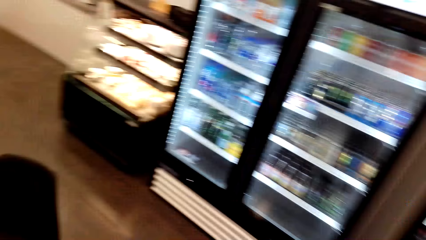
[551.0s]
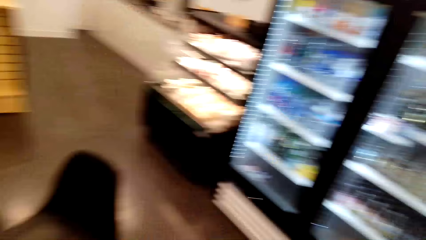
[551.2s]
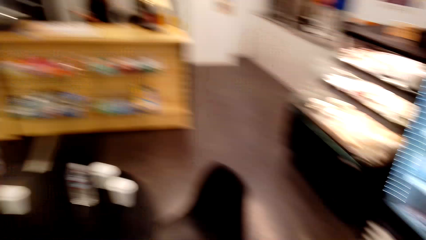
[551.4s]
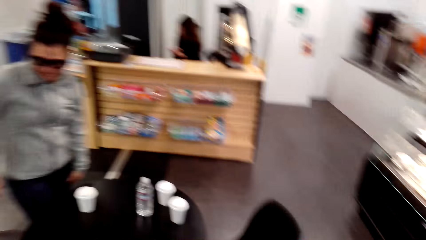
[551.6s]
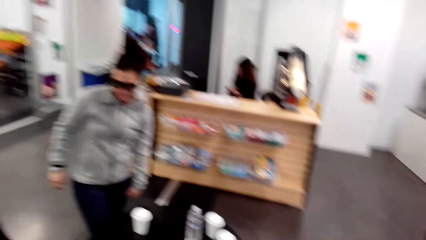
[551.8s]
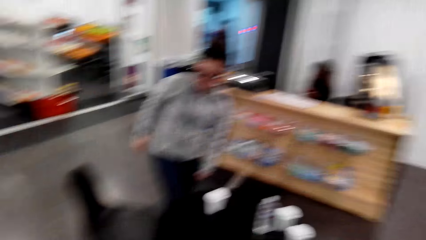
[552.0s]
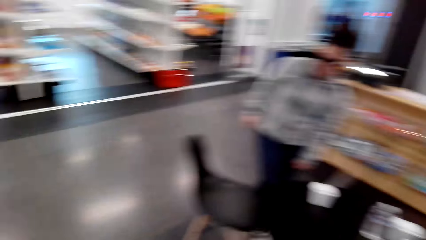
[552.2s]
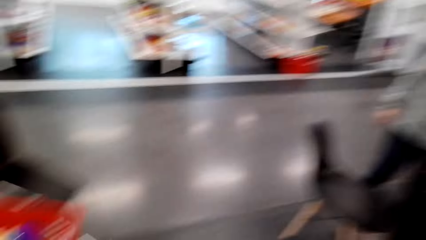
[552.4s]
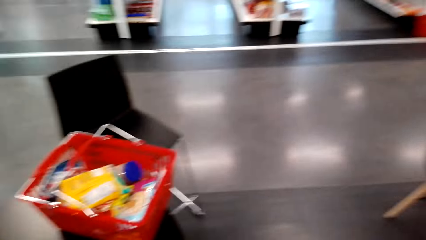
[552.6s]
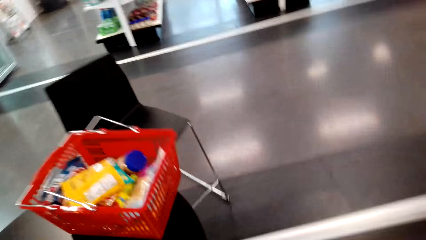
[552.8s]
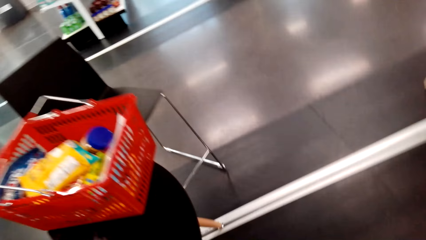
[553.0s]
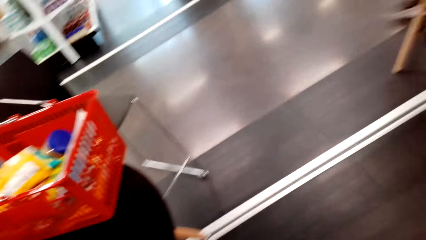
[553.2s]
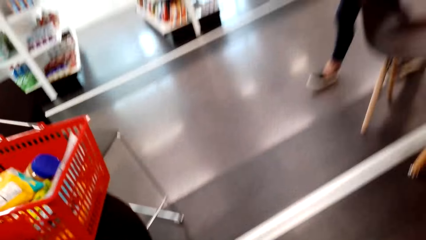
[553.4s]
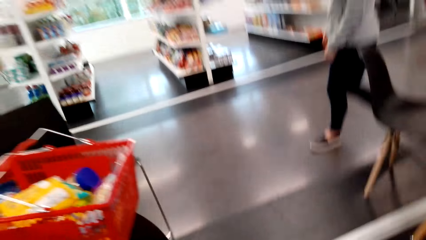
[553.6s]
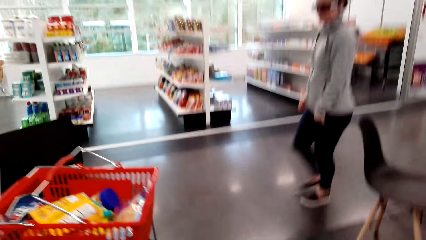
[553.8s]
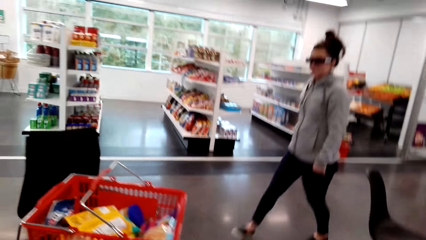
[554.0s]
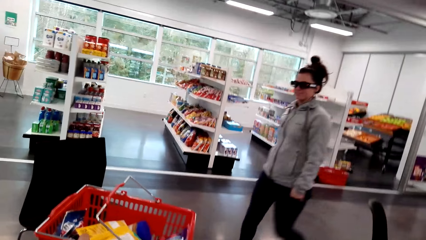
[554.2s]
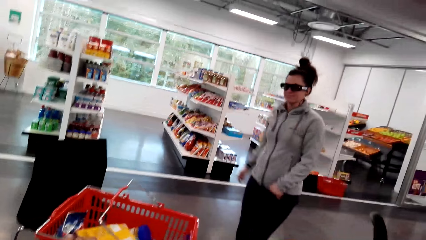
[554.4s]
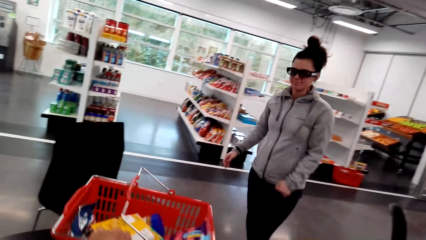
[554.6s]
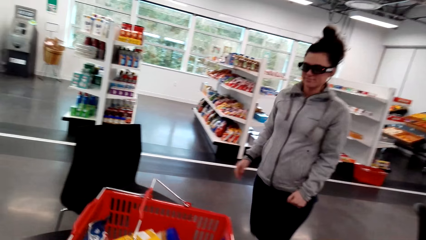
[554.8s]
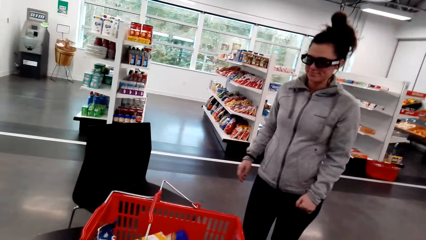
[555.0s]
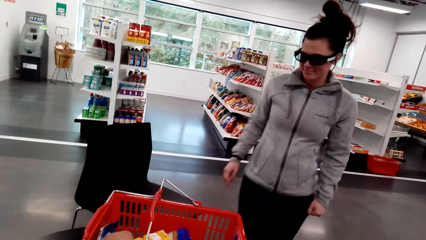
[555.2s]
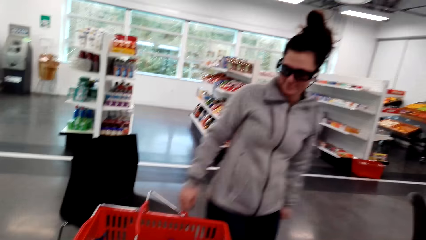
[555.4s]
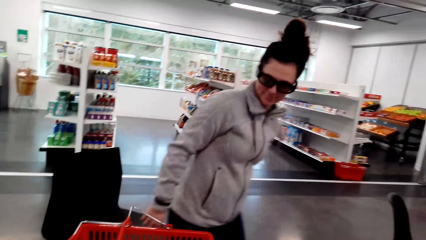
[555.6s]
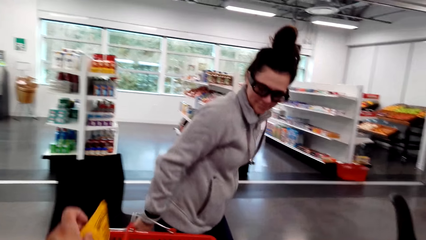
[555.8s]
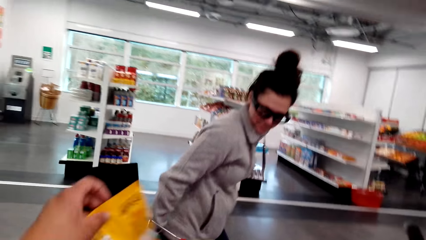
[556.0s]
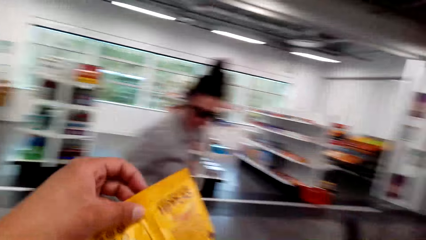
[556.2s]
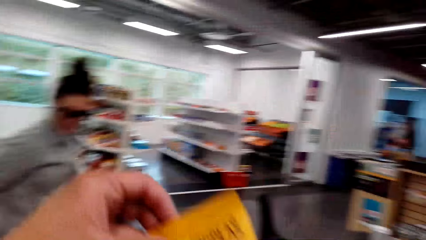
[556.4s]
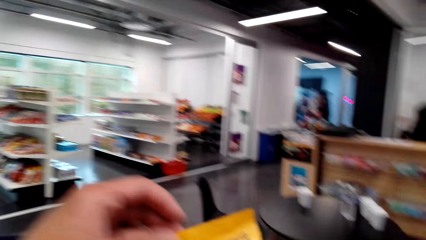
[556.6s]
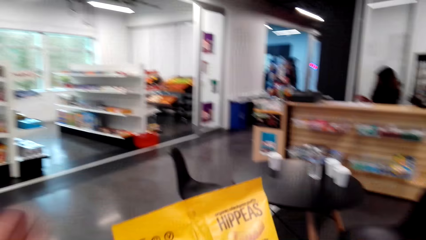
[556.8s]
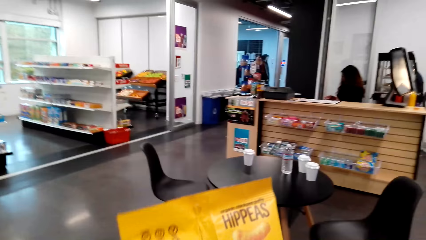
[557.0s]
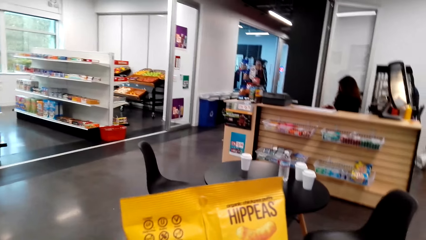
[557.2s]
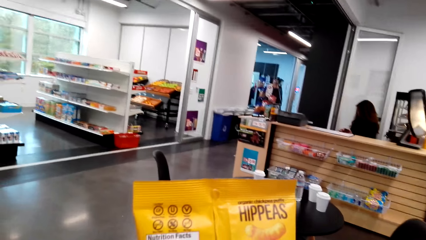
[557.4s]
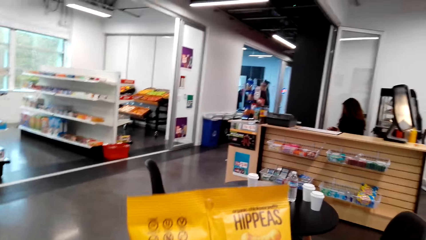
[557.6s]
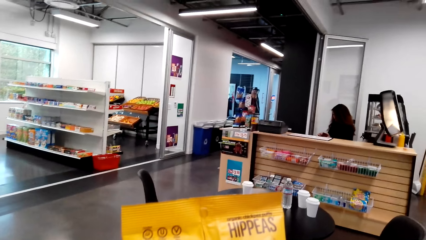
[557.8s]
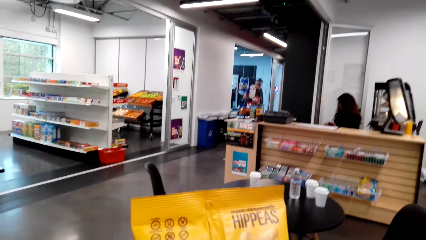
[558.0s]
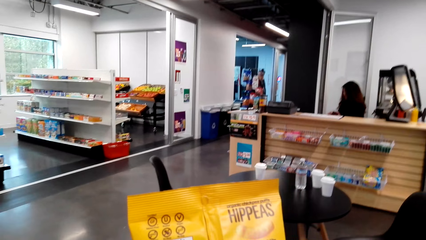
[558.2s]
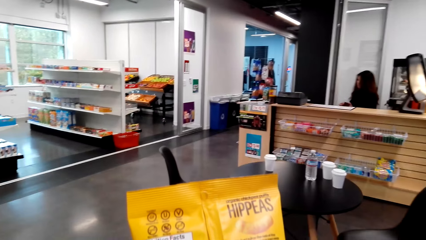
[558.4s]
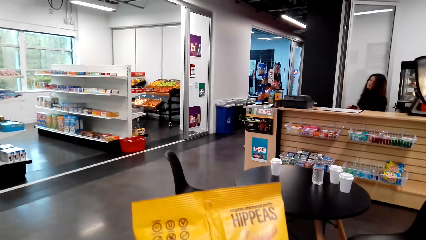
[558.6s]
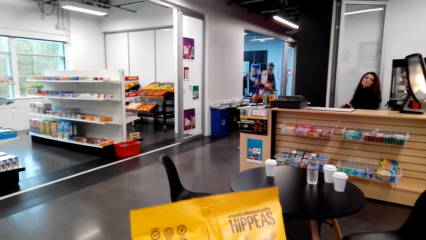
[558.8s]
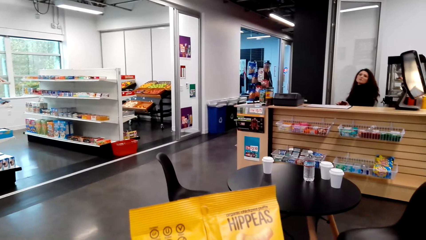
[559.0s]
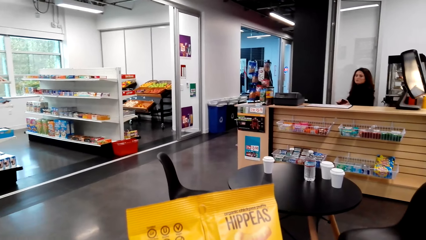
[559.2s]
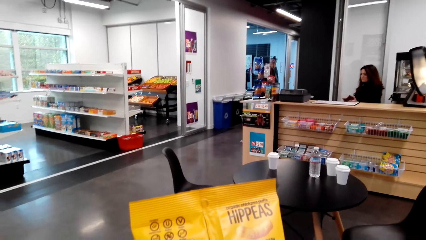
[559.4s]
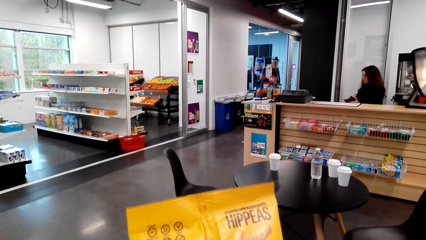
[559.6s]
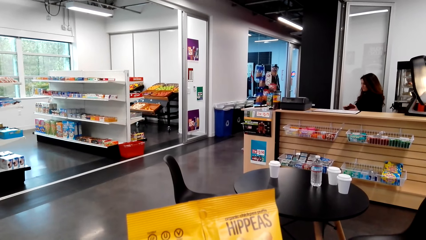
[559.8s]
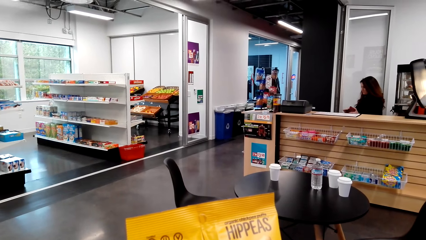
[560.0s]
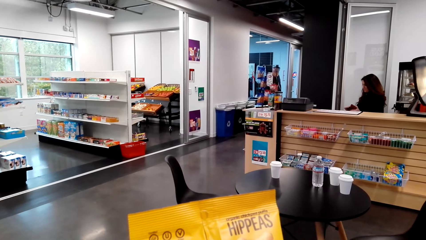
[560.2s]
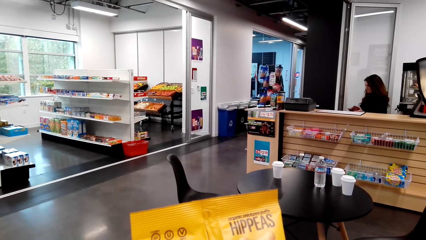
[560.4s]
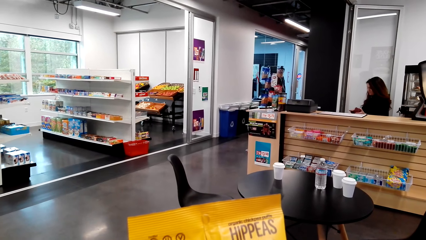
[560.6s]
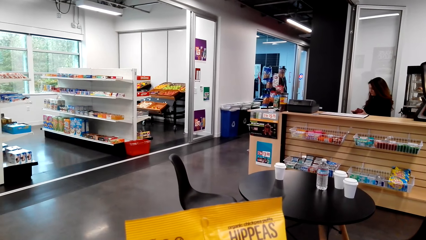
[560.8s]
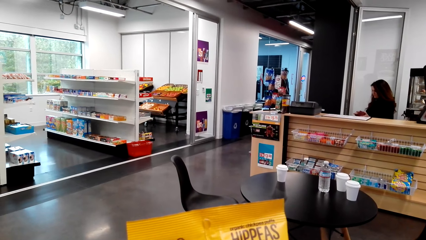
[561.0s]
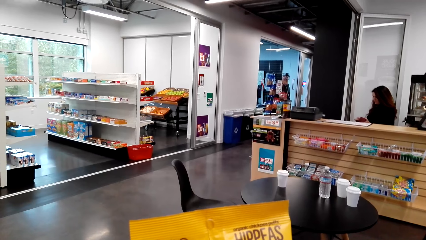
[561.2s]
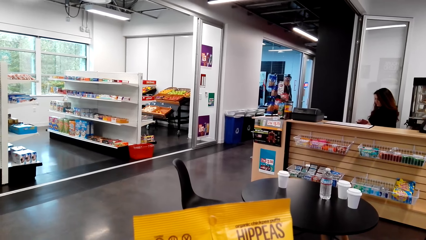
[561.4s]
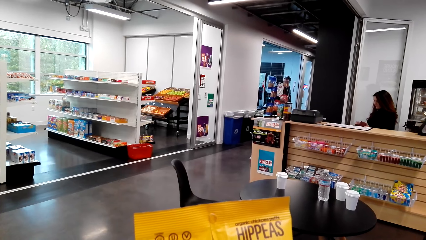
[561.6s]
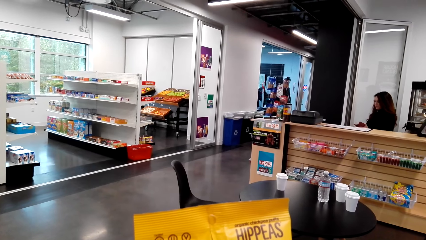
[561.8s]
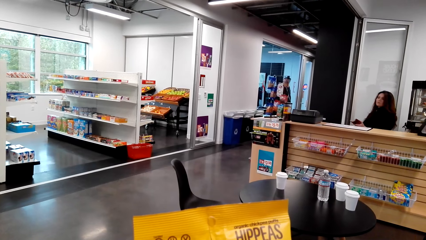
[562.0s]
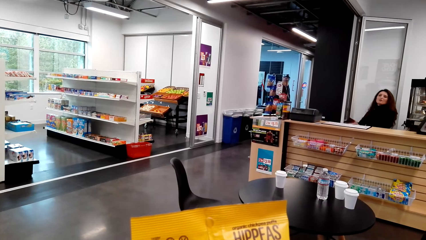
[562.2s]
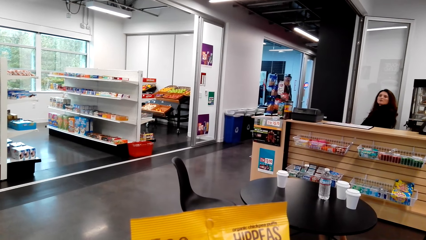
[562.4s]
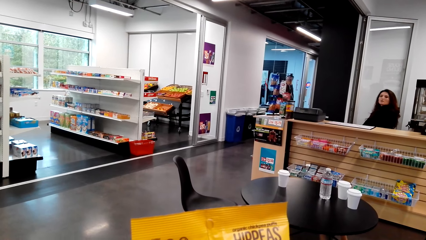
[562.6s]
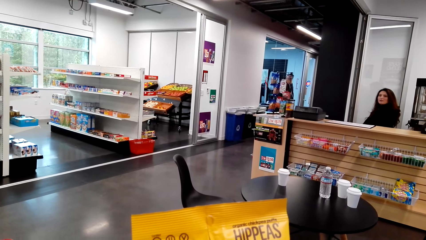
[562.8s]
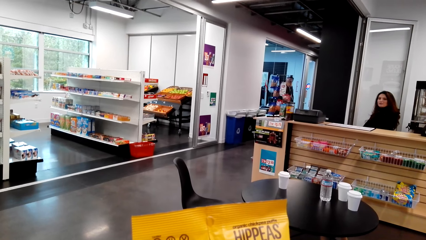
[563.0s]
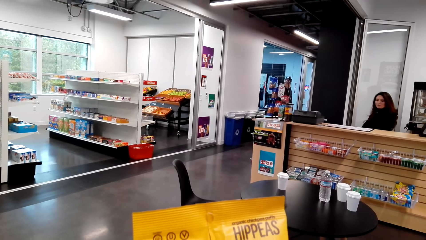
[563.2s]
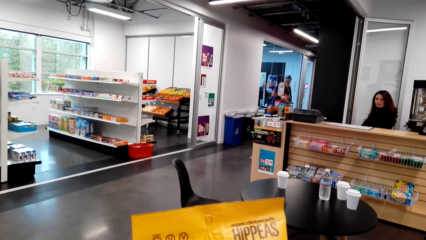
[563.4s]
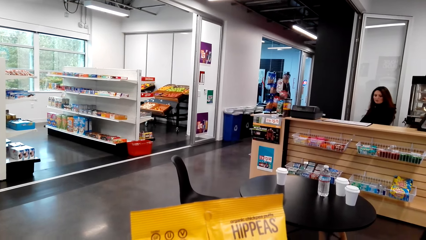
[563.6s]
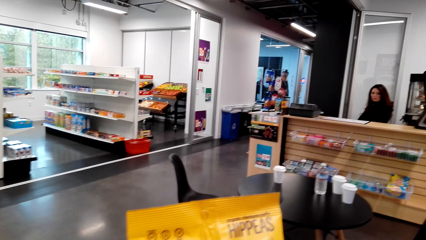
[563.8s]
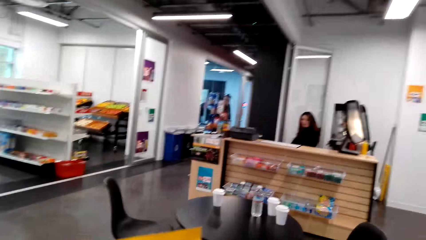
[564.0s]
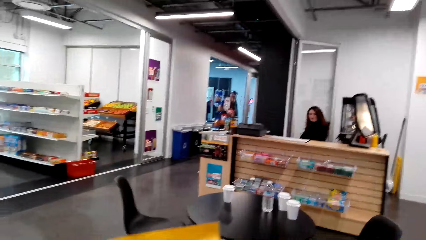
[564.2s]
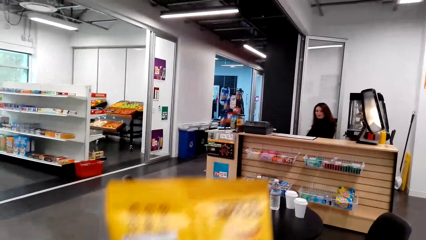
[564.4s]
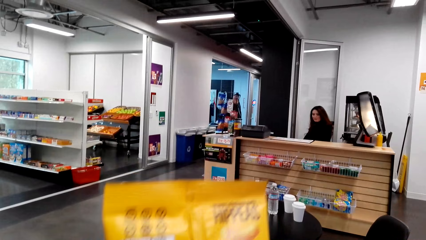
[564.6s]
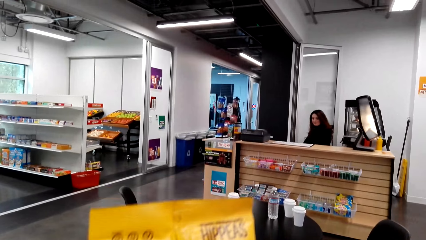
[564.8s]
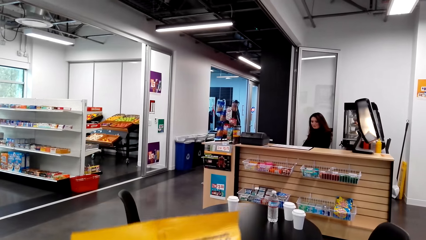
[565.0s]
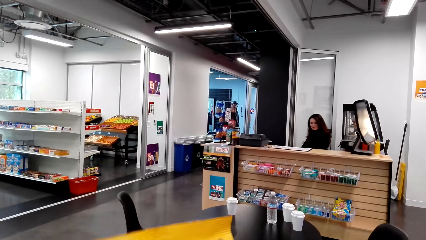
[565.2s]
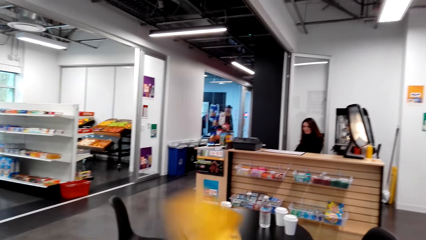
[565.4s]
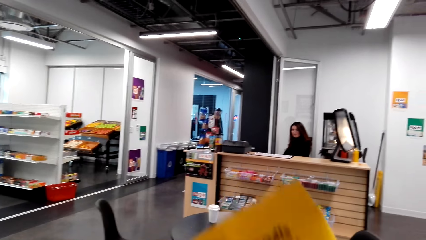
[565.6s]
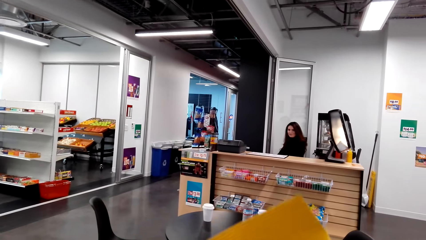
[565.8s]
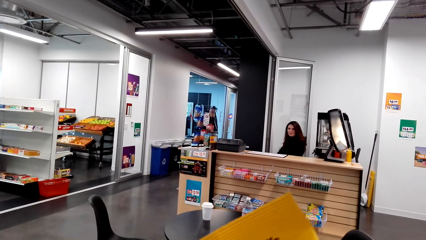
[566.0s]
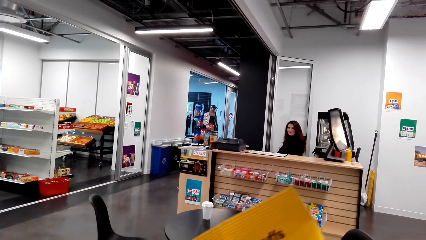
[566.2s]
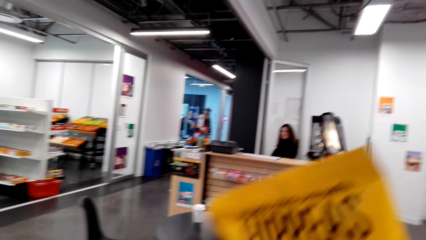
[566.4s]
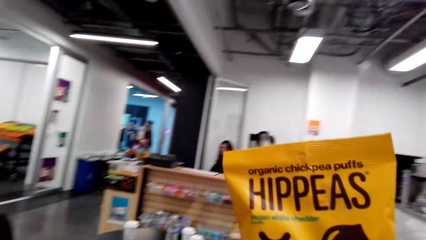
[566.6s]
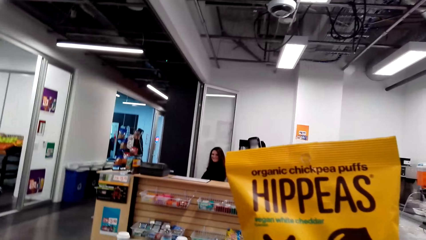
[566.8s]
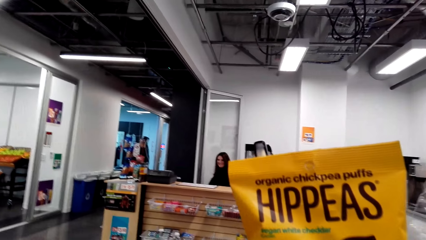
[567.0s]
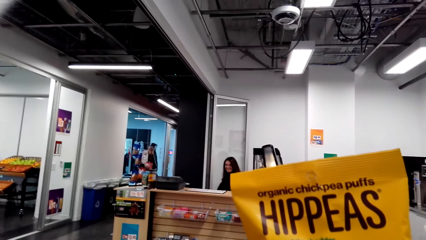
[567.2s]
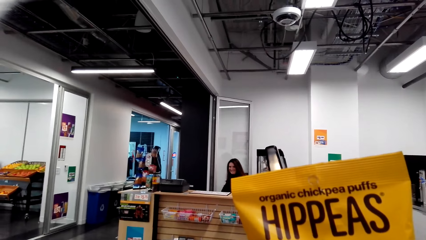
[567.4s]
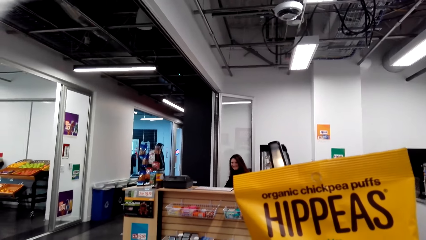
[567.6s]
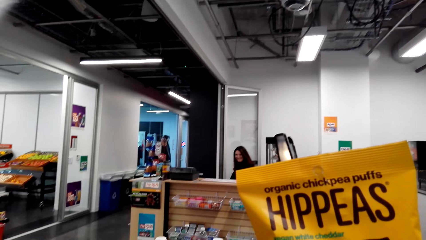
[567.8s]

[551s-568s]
A woman moves a chair. The camera wearer converses with the woman. The woman walks around the shop. The camera wearer moves a shopping basket on the table, lifts a pack of organic chickpea puffs, and inspects the pack of organic chickpea puffs. They hold the snacks.
